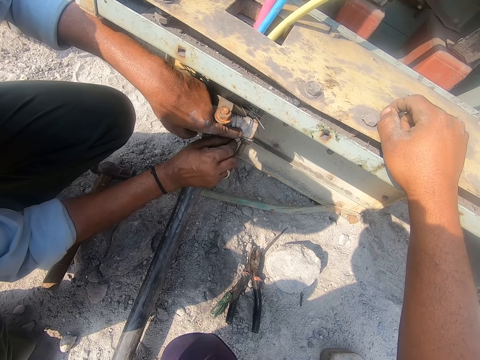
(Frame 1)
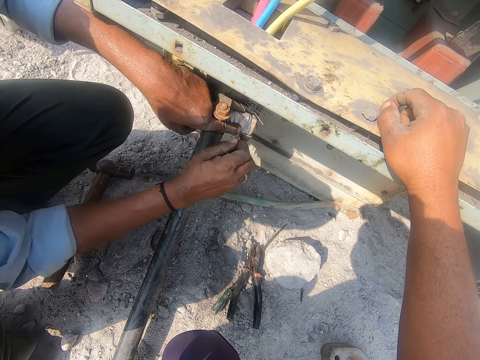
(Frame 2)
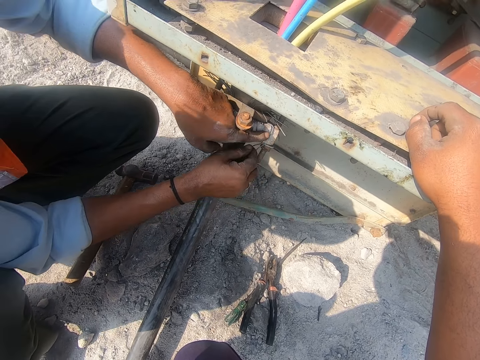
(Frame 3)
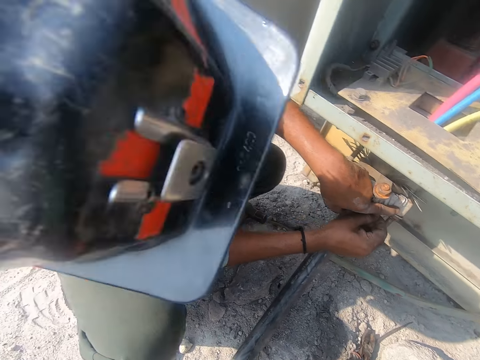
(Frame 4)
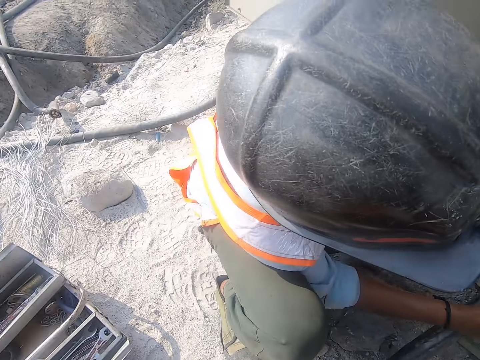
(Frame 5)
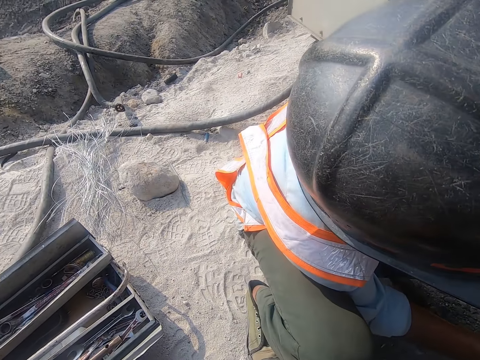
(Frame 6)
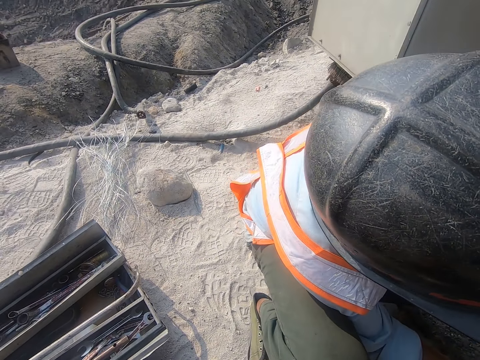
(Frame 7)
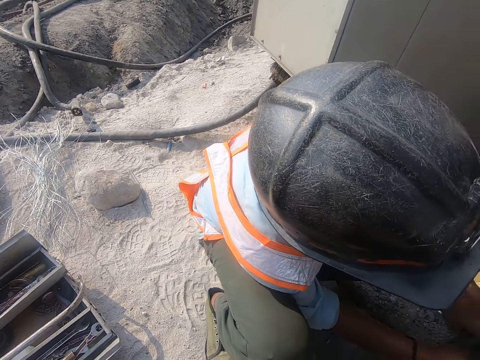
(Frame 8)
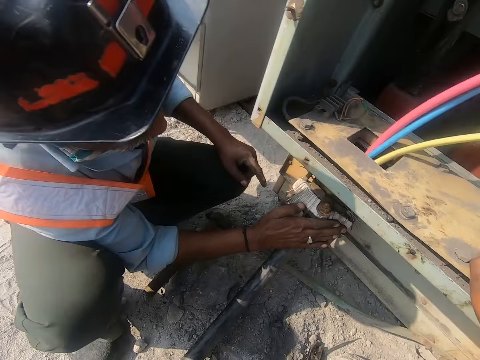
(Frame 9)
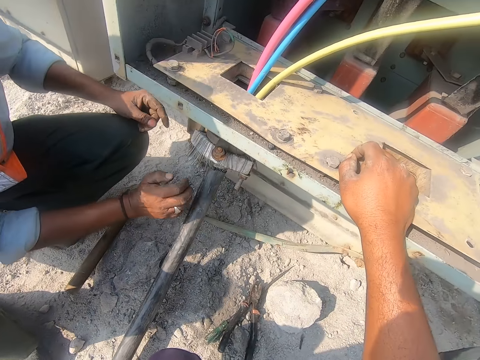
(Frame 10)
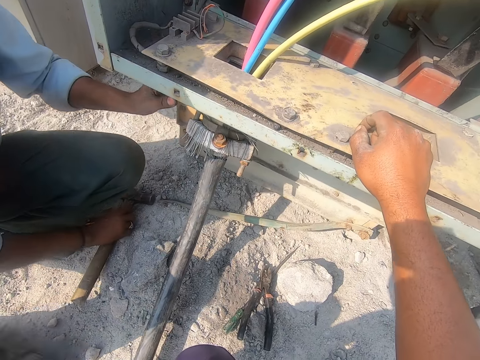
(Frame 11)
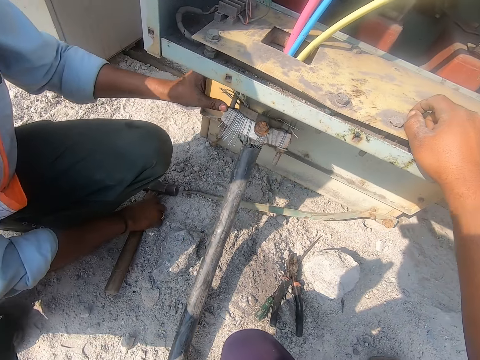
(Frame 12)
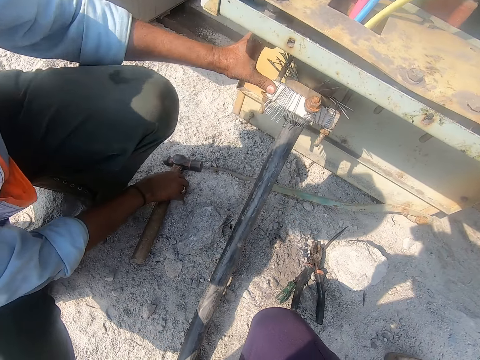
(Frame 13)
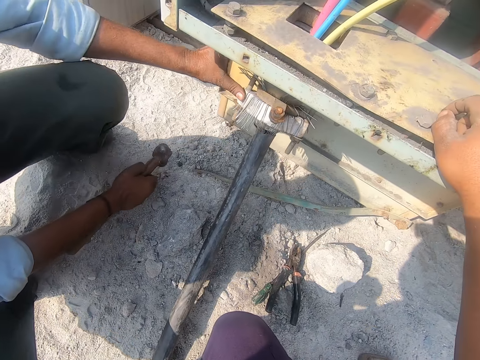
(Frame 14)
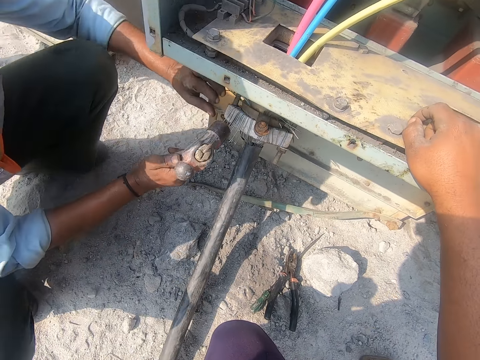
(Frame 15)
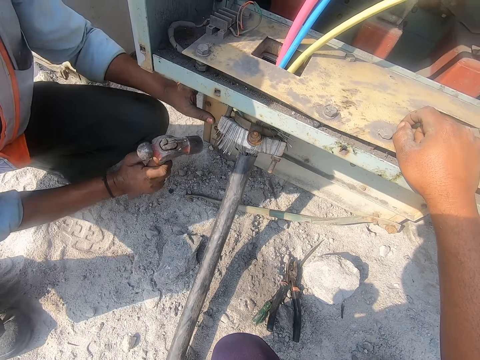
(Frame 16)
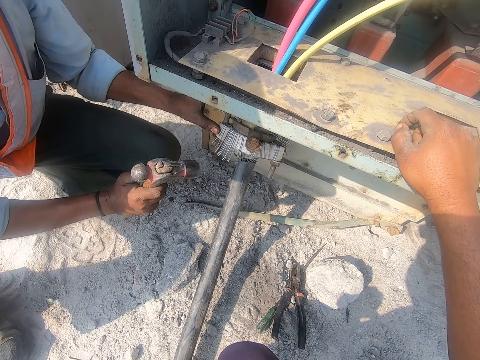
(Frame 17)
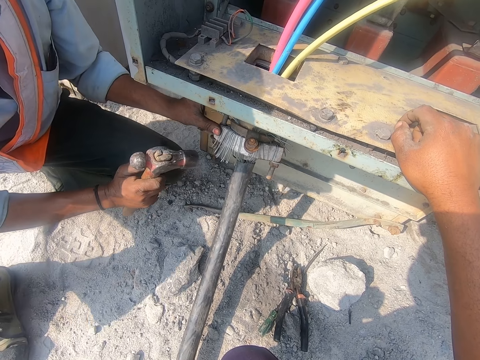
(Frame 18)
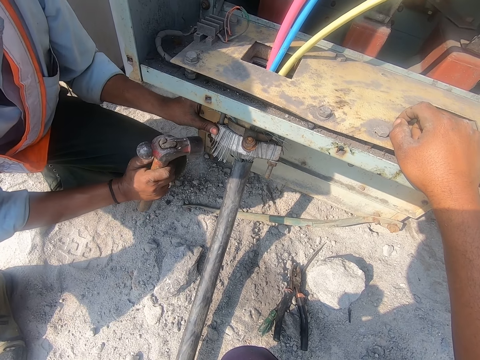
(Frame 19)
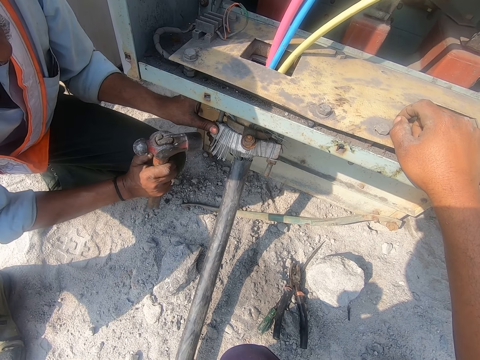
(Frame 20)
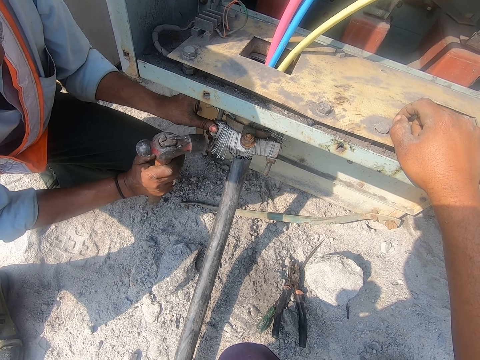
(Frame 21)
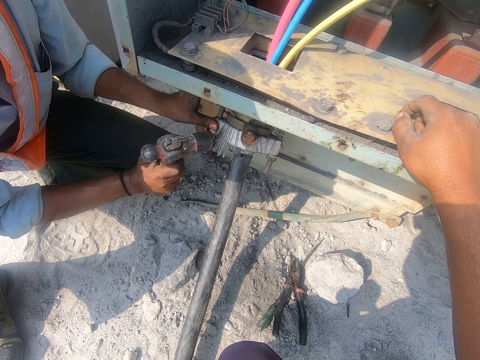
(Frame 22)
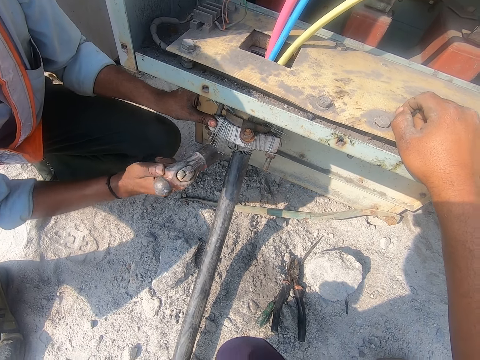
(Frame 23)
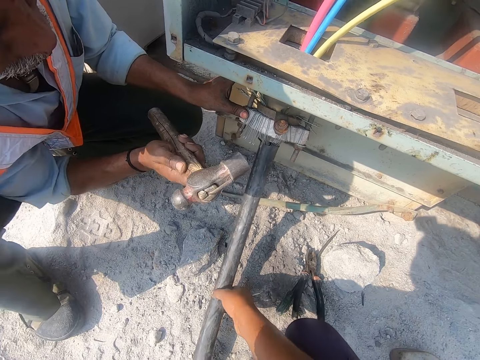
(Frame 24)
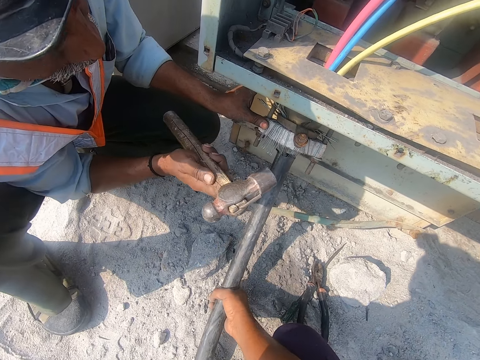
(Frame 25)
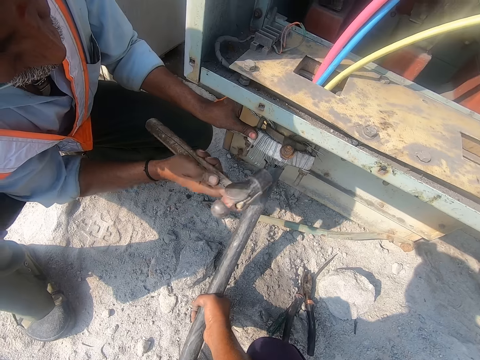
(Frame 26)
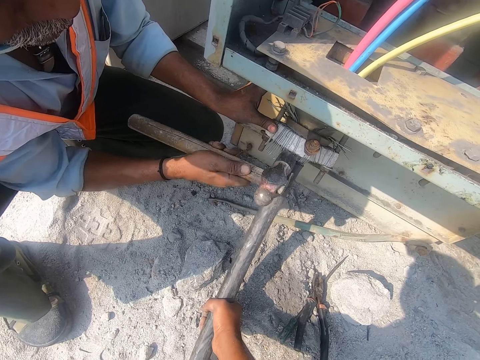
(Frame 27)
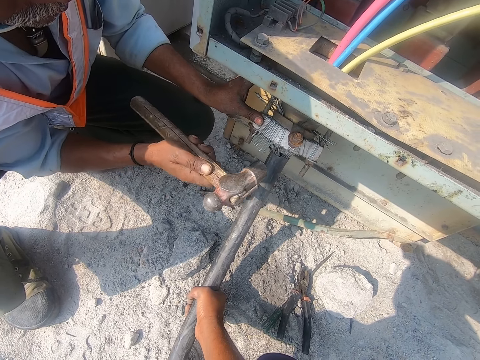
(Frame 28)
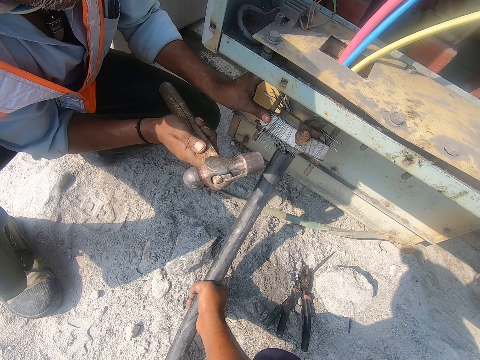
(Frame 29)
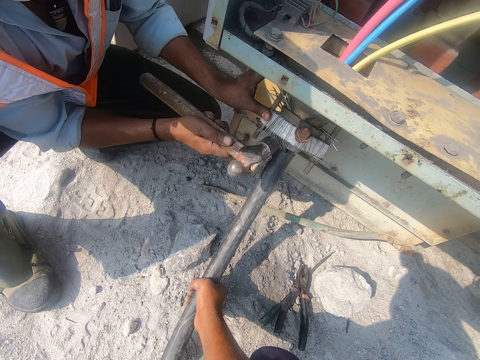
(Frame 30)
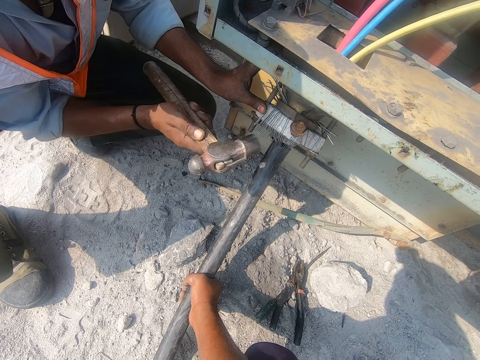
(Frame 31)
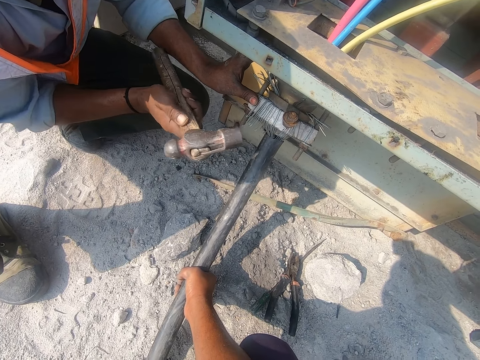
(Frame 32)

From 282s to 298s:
The camera wearer stares around the construction site. The man picks the hammer and hits a structure with the hammer. The camera wearer holds steel with his right hand. The man hits the structure with the hammer.

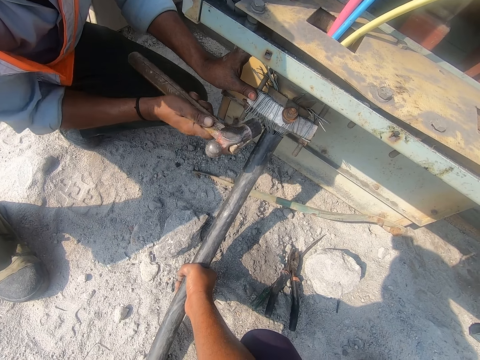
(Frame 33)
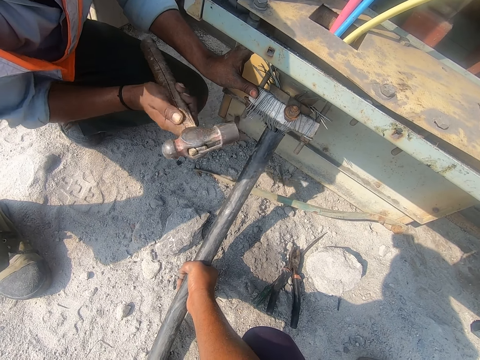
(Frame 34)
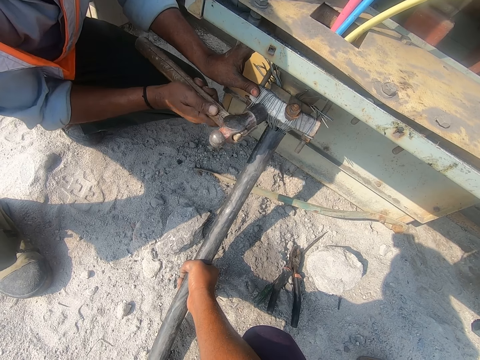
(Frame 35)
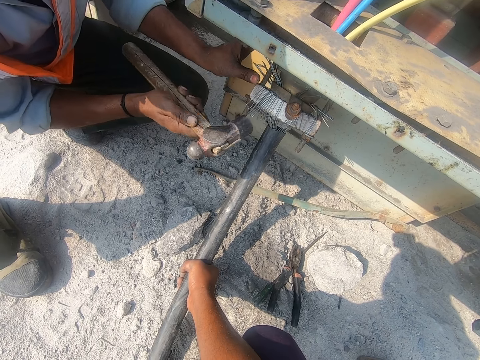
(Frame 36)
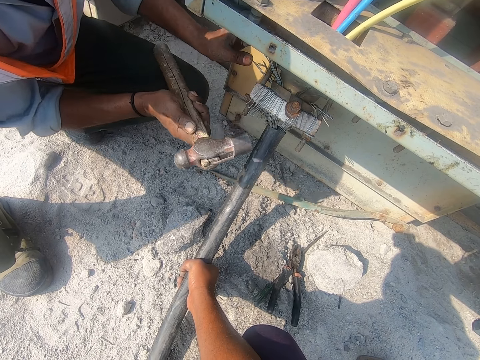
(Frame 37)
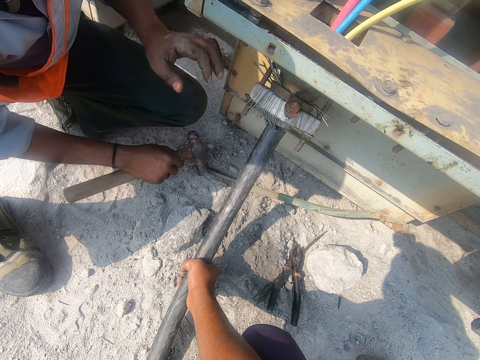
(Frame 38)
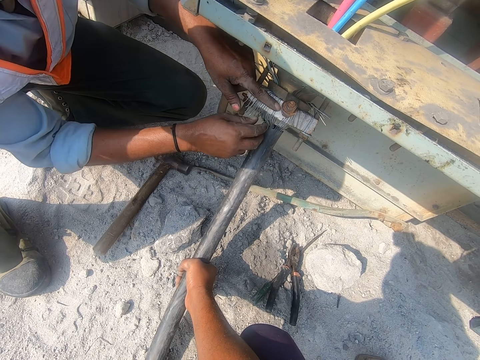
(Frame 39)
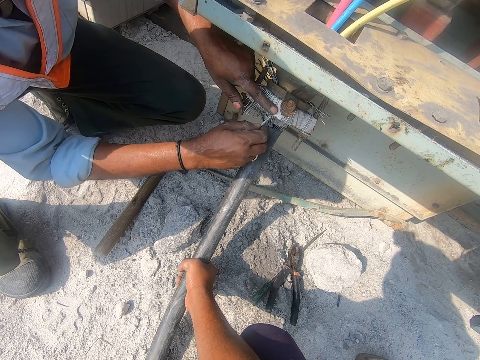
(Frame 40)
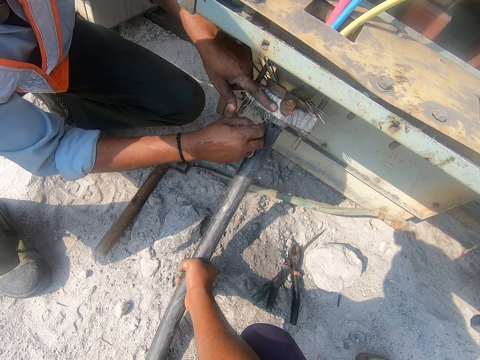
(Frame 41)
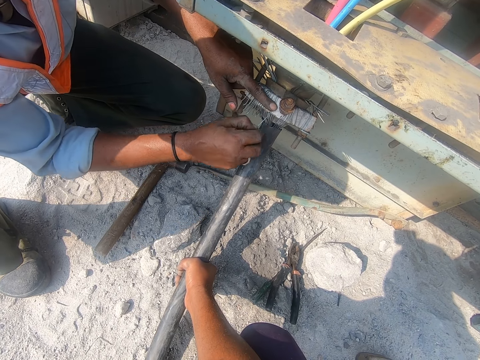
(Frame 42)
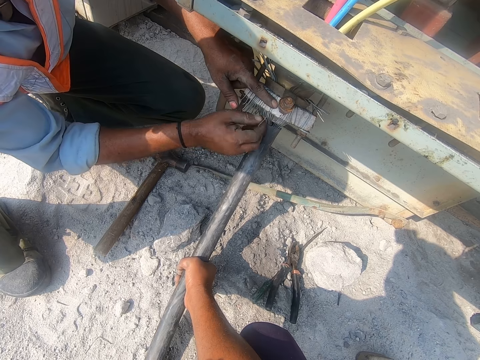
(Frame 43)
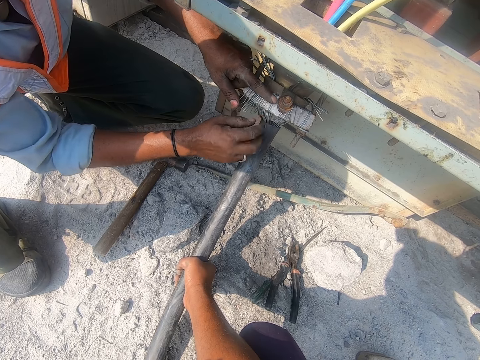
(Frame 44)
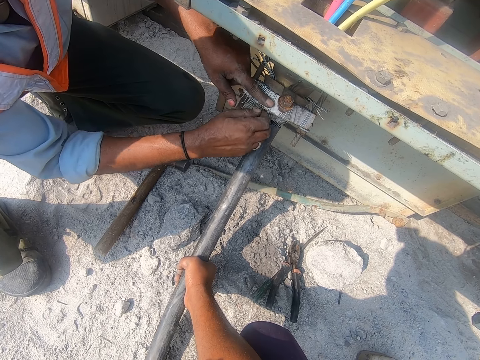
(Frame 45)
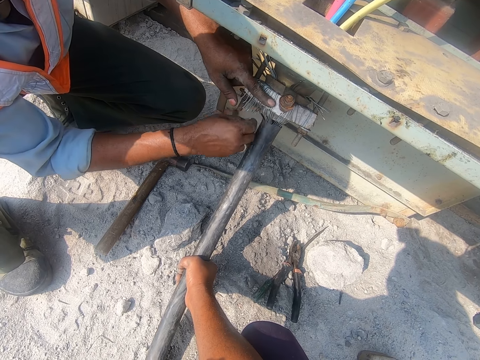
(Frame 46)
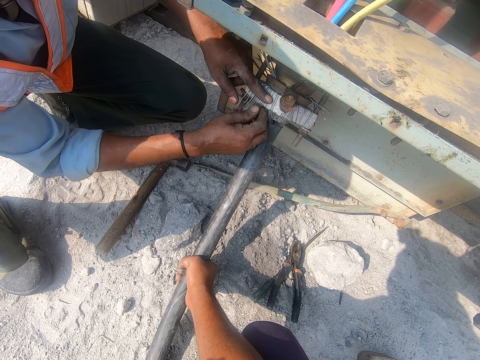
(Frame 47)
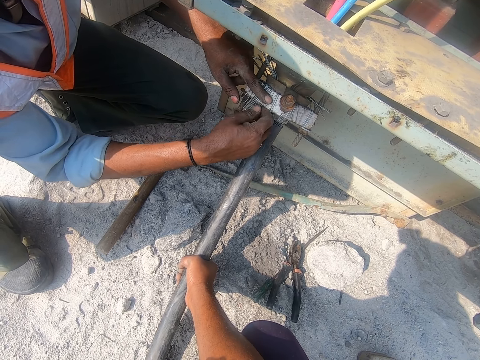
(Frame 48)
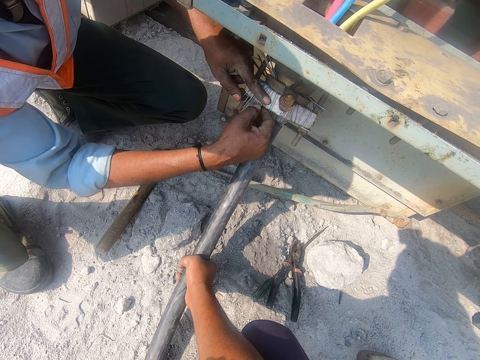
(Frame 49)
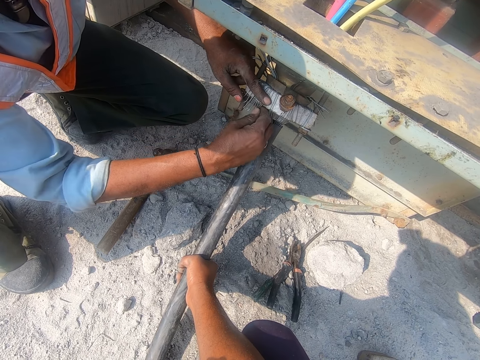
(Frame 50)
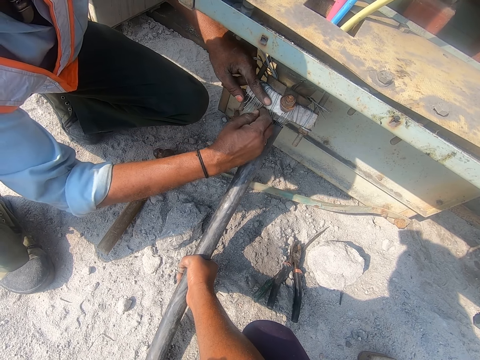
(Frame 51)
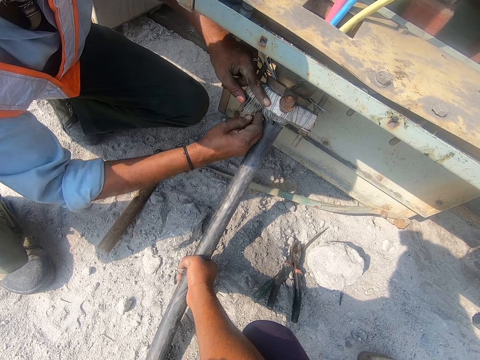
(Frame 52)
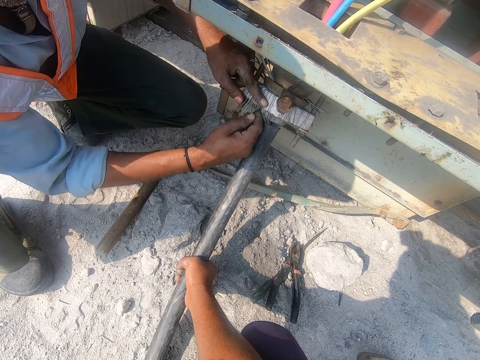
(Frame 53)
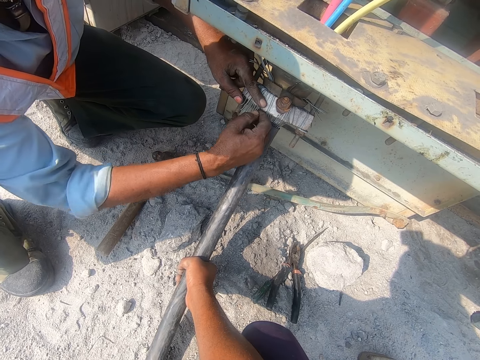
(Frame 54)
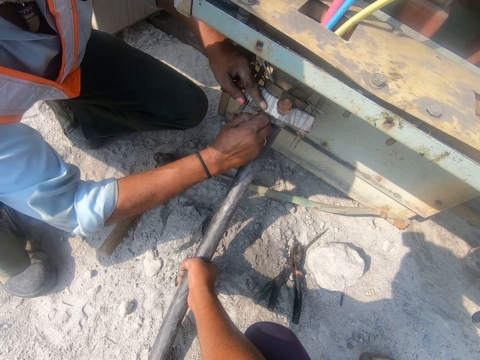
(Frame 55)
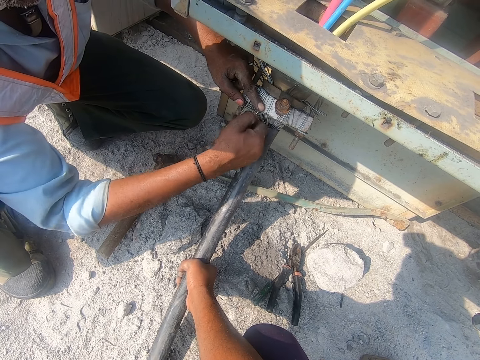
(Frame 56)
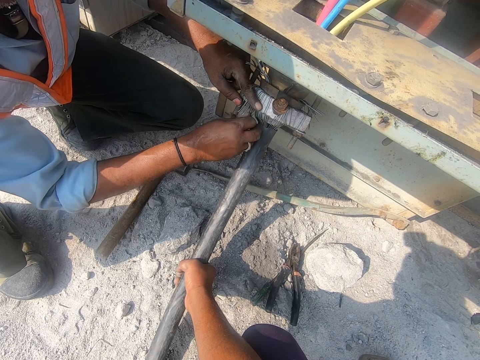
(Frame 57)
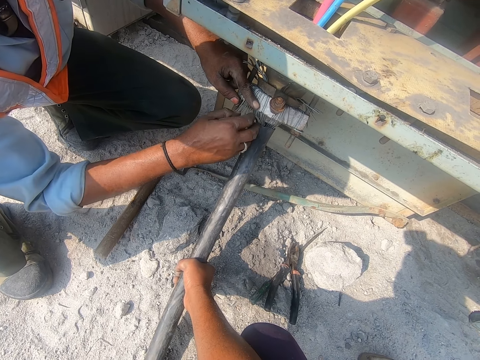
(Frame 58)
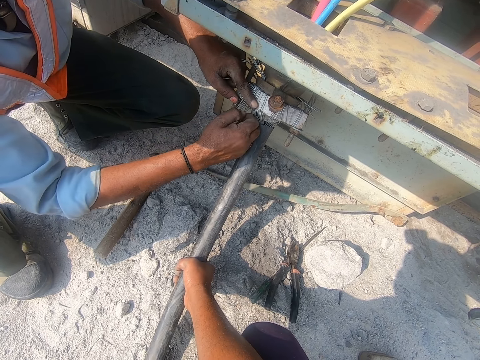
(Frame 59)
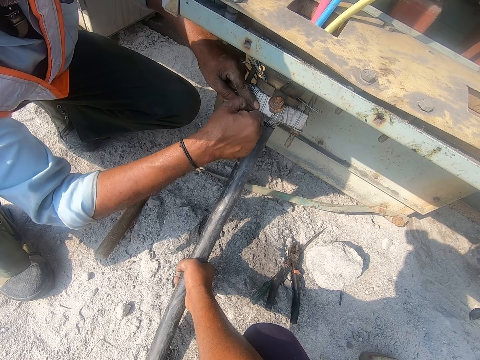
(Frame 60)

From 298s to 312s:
The man places the hammer down and cuts the wires.
